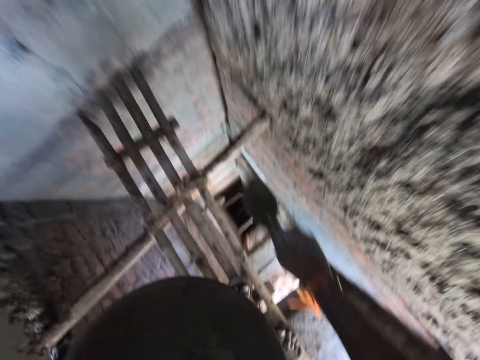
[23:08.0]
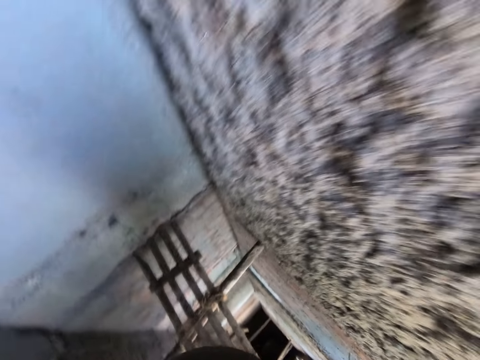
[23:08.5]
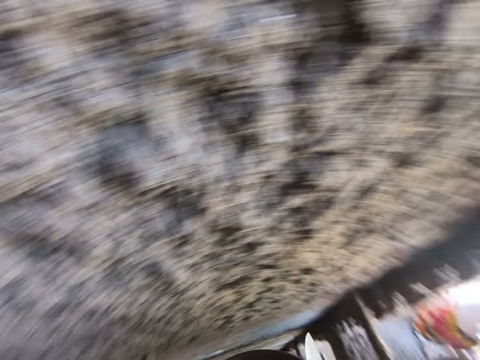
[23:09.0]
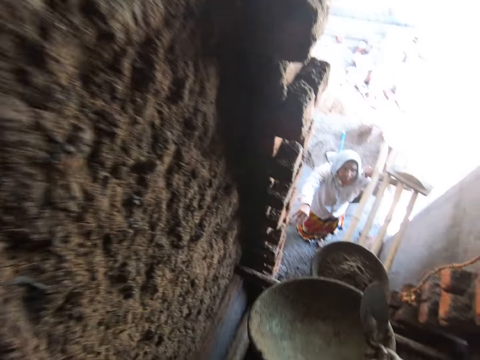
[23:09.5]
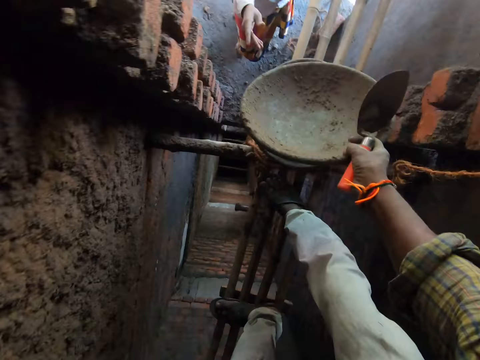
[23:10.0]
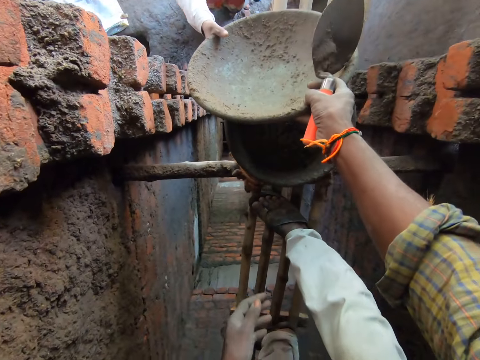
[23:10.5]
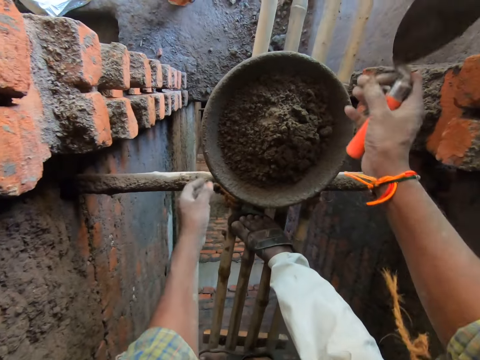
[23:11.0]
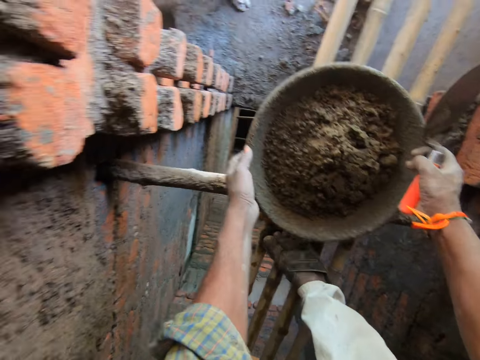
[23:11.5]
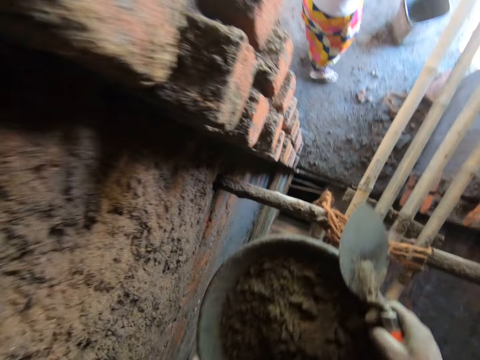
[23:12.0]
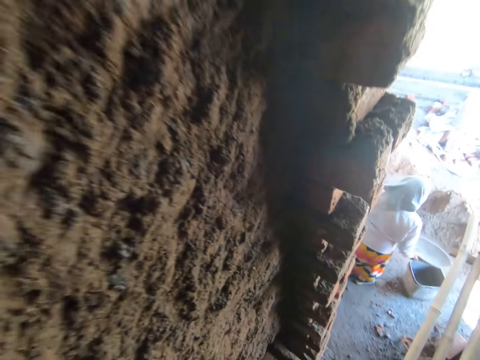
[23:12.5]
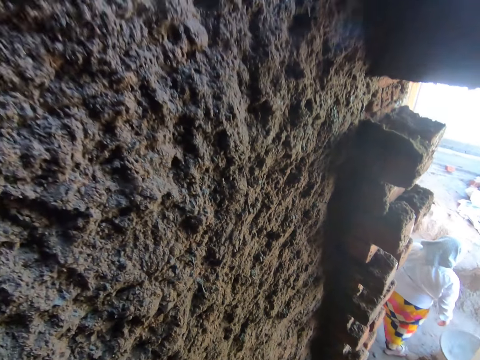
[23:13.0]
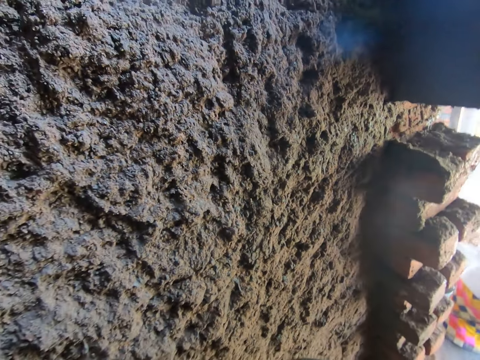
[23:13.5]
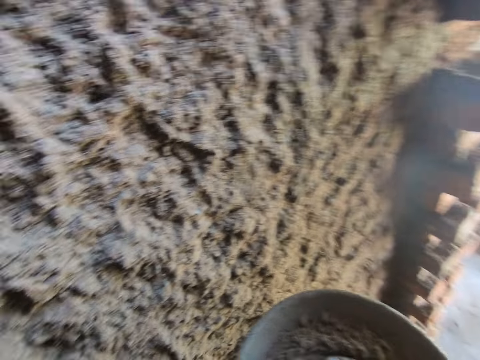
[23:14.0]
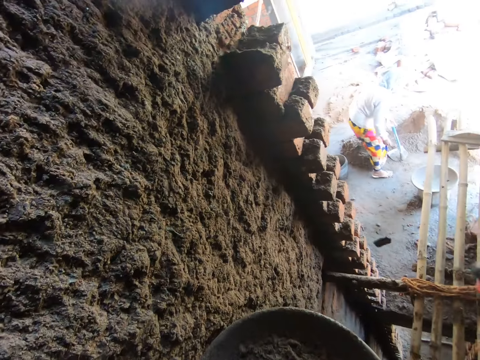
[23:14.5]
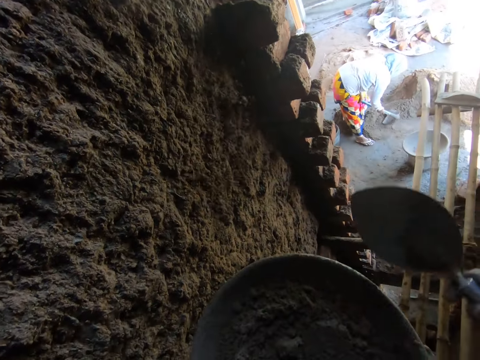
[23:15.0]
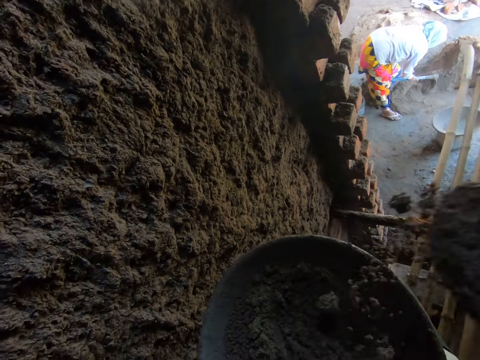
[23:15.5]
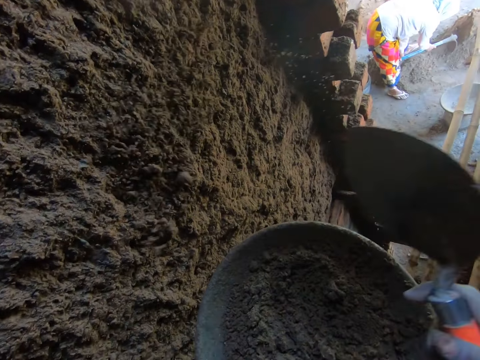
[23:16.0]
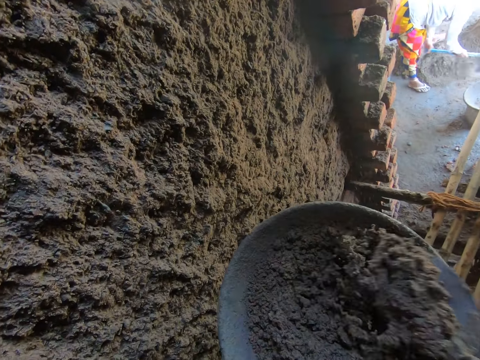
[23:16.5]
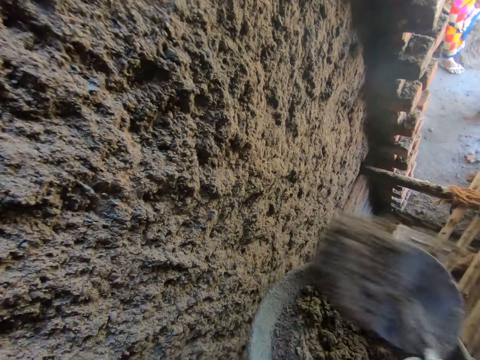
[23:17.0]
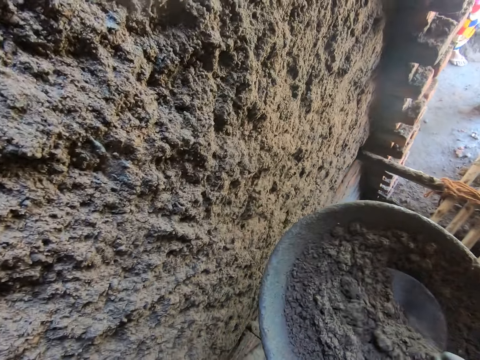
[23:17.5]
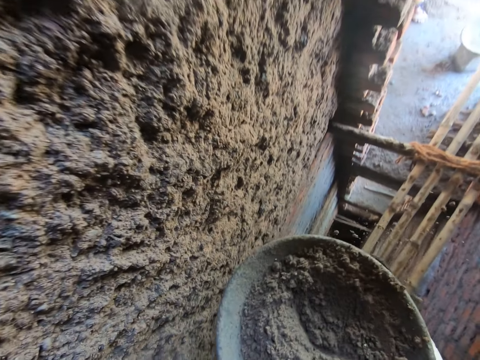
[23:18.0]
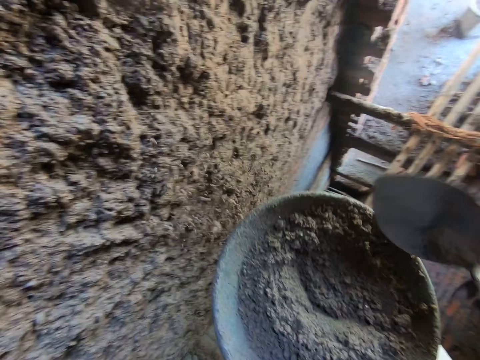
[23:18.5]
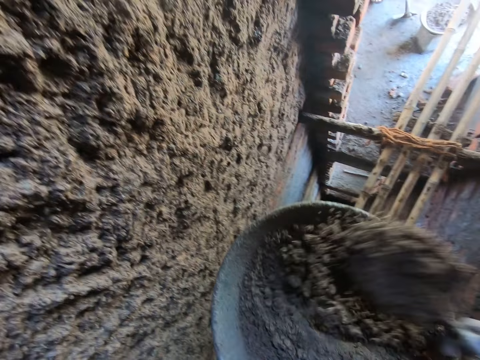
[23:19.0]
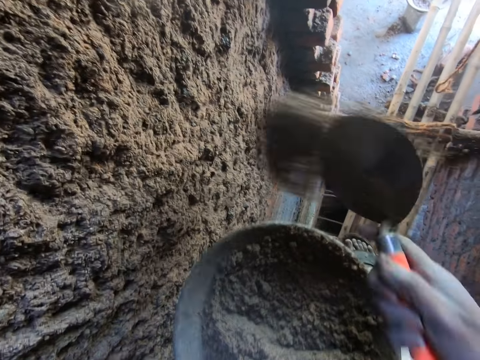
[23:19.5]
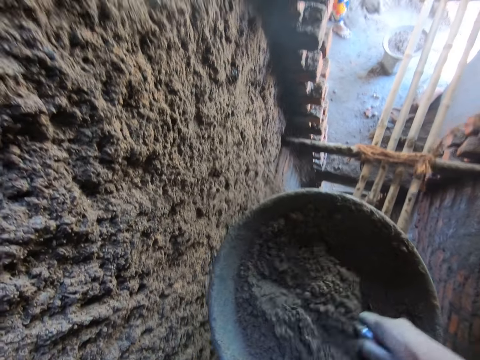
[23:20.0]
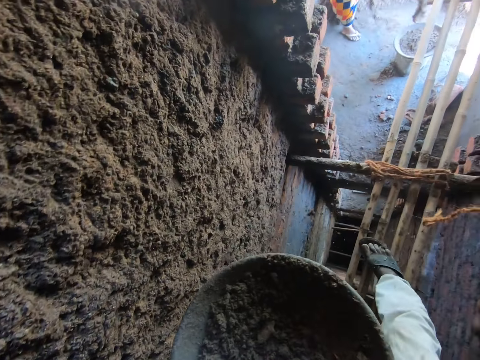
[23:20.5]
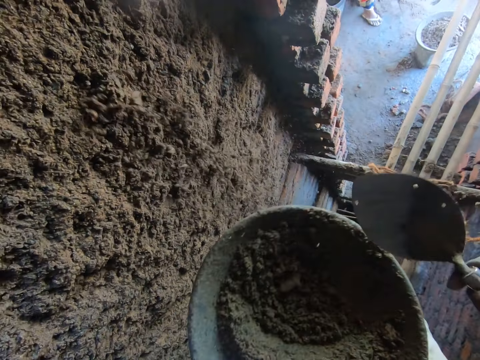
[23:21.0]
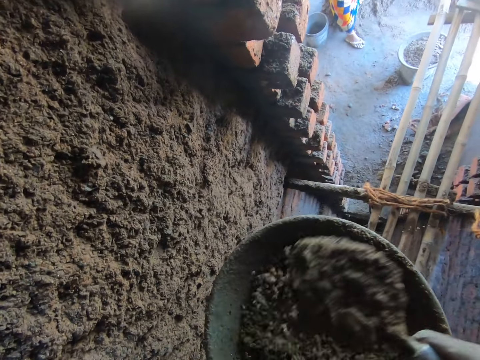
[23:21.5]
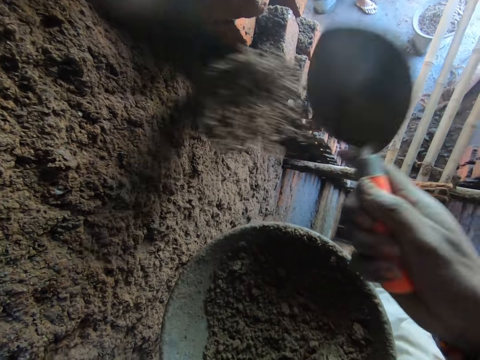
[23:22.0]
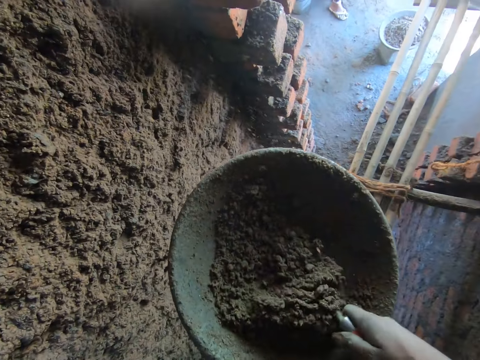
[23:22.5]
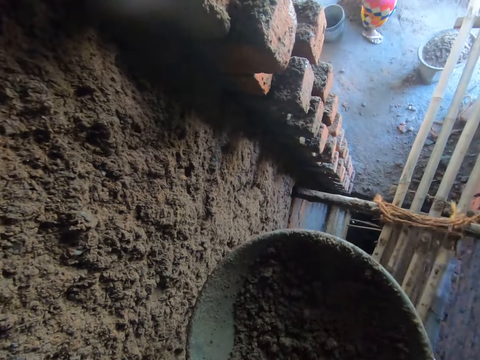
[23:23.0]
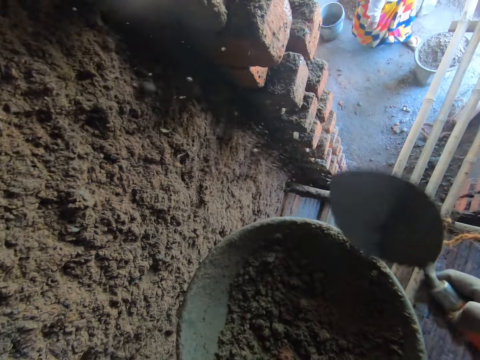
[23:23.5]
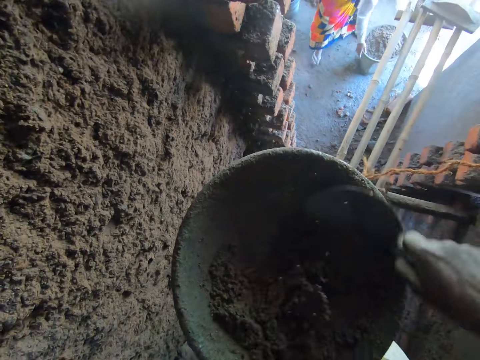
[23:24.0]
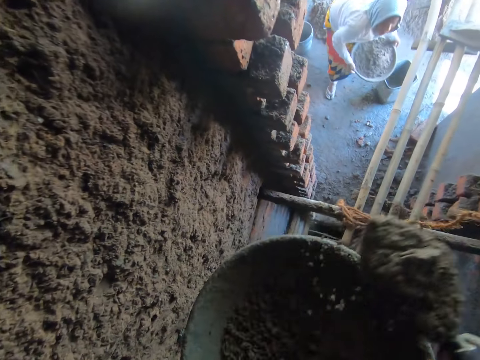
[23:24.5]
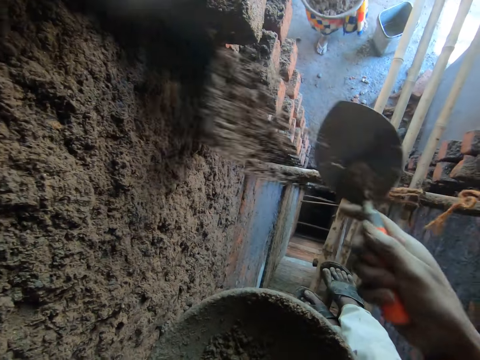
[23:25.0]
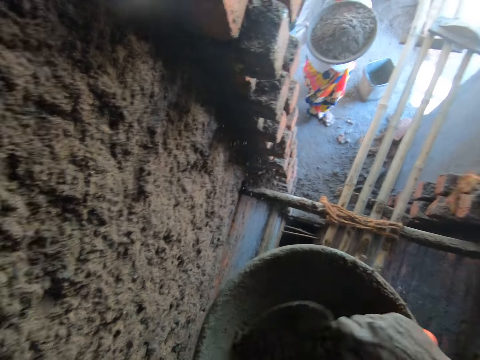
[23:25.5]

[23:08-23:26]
The camera wearer pours cement or mortar from the masonry trowel in his right hand on the wall. He passes the head pan or mortar basin in his left hand to his right hand. He looks at a wall. He gives the head pan in his right hand to the woman. He picks up the head pan from the bamboo scaffolding with his hands. The woman drops the head pan in her right hand on the bucket. The camera wearer carries the mortar basin. He holds the head pan with his left hand. He takes cement from the head pan with the masonry trowel in his right hand. He pours cement from the masonry trowel in his right hand on the wall. The woman picks up a hoe from the ground with her hands. The camera wearer takes cement from the head pan with the masonry trowel in his right hand. The woman gathers cement on the ground with the hoe in her hands. The camera wearer pours cement from the masonry trowel in his right hand on the wall. He takes cement from the head pan with the masonry trowel in his right hand. The woman mixes mortar on the ground. The camera wearer pours cement from the masonry trowel in his right hand on the wall. The woman takes cement from the ground with the hoe in her hands. The camera wearer takes cement from the head pan with the masonry trowel in his right hand. The woman pours cement from the hoe in her hands into the head pan. The camera wearer pours cement from the masonry trowel in his right hand on the wall. He takes cement from the head pan with the masonry trowel in his right hand. The woman takes cement from the ground with the hoe in her hands. The camera wearer pours cement from the masonry trowel in his right hand on the wall. He takes cement from the head pan with the masonry trowel in his right hand. The woman pours cement from the hoe in her hands into the head pan. The camera wearer pours cement from the masonry trowel in his right hand on the wall. He takes cement from the head pan with the masonry trowel in his right hand. The woman takes cement from the ground with the hoe in her hands. The camera wearer pours cement from the masonry trowel in his right hand on the wall. He takes cement from the head pan with the masonry trowel in his right hand. The woman pours cement from the hoe in her hands into the head pan. The camera wearer pours cement from the masonry trowel in his right hand on the wall. He takes cement from the head pan with the masonry trowel in his right hand. The woman picks up the head pan from the bucket with her hands. The camera wearer pours cement from the masonry trowel in his right hand on the wall. He takes cement from the head pan with the masonry trowel in his right hand.

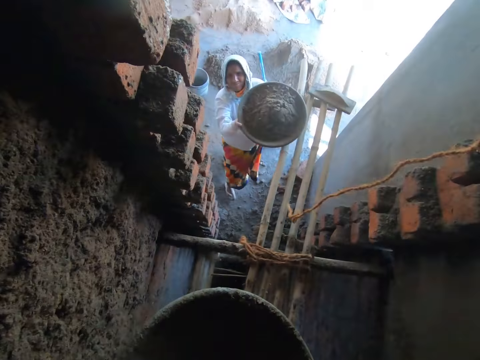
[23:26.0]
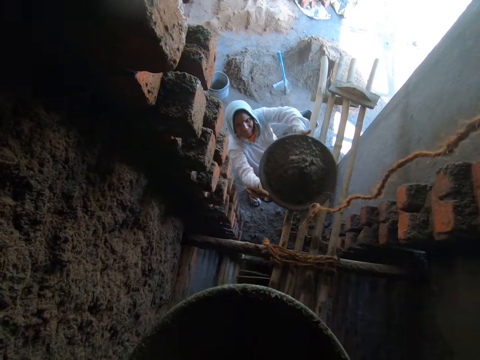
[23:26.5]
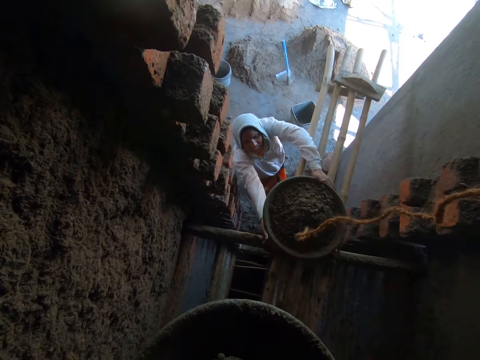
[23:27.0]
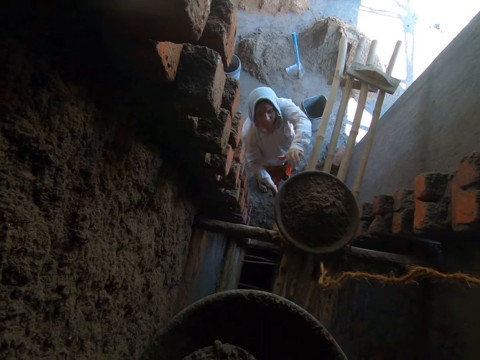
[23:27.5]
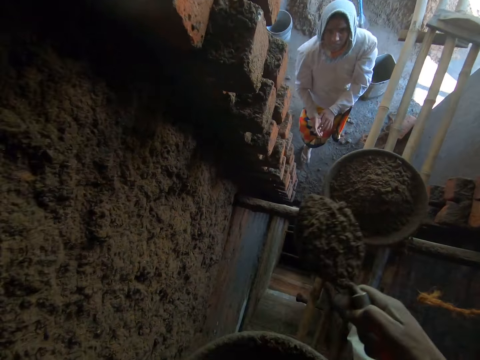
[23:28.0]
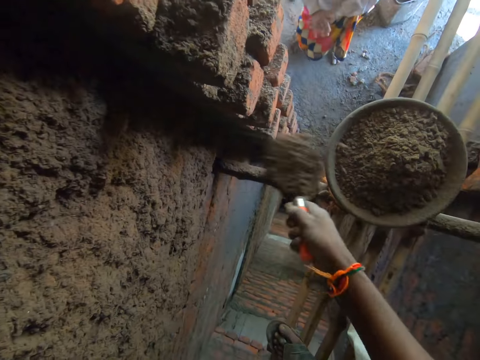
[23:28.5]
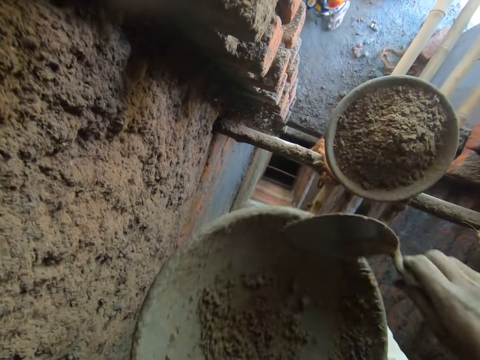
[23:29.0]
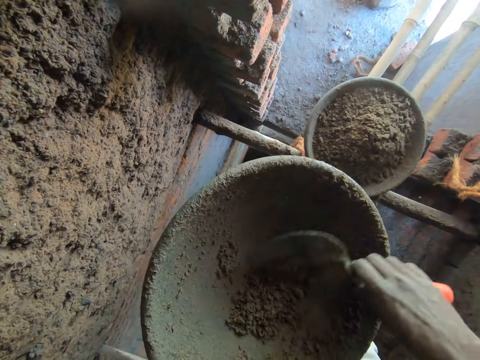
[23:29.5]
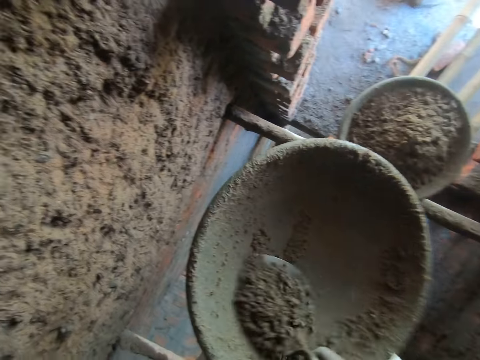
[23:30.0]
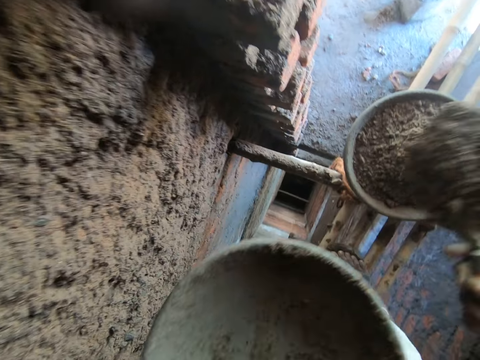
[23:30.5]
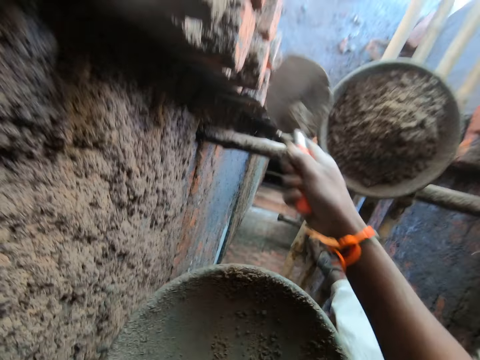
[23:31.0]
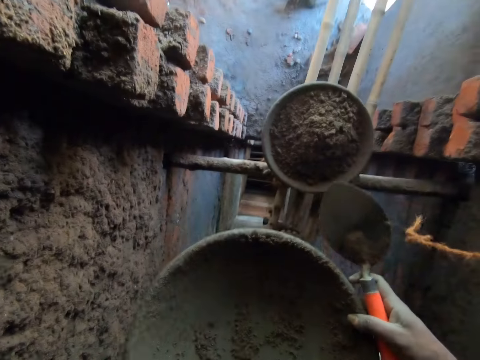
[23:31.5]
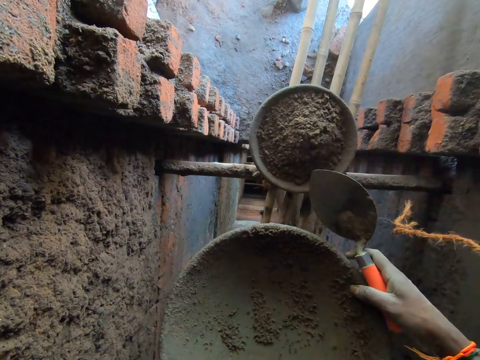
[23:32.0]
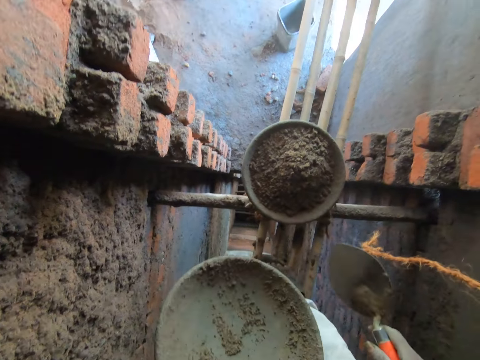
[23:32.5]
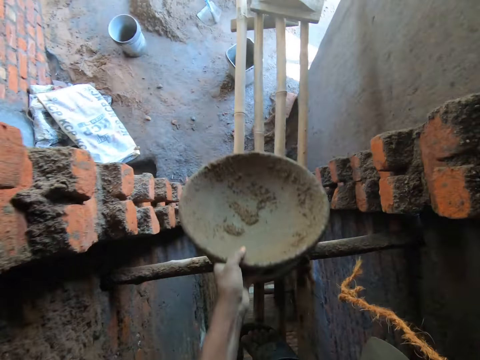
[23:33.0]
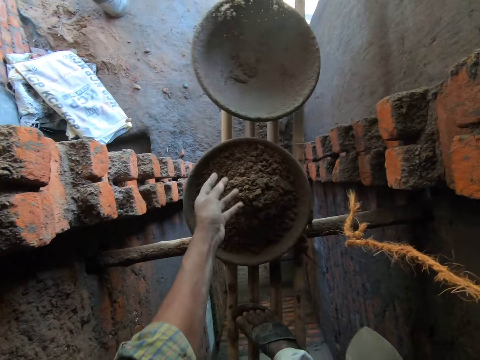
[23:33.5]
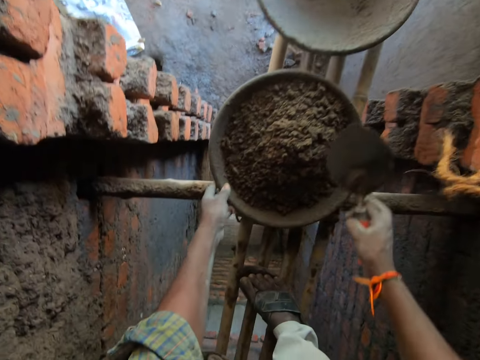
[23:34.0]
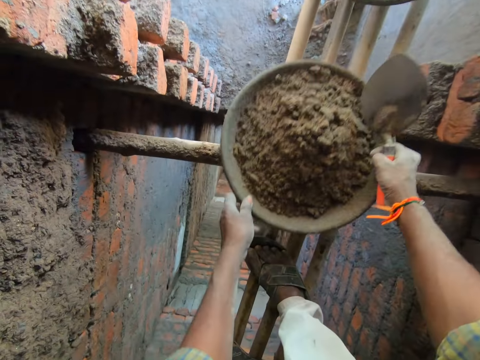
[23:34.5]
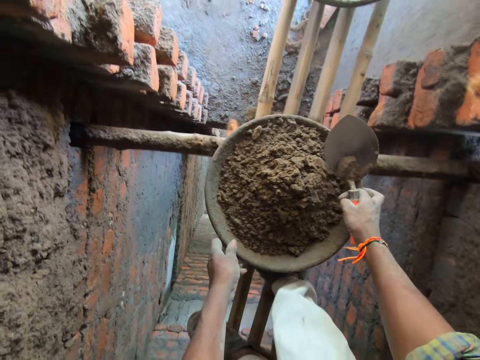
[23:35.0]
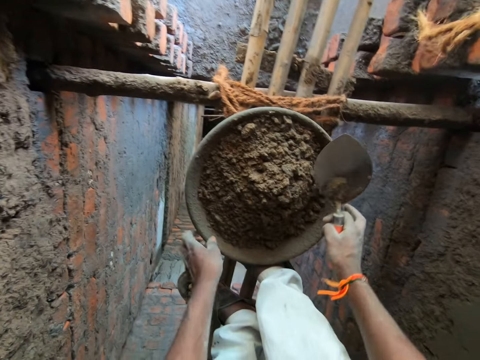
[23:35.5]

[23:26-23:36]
The woman carries mortar with a basin. The camera wearer interacts with the woman. The woman drops the head pan in her hands on the bamboo scaffolding. The camera wearer converses with the woman. He pours cement from the masonry trowel in his right hand on the wall. He takes cement from the head pan with the masonry trowel in his right hand. He pours cement from the masonry trowel in his right hand on the wall. He drops the head pan in his left hand on the bamboo scaffolding. He moves the head pan on the bamboo scaffolding with his hands. He picks up the basin with mortar from a ladder.
